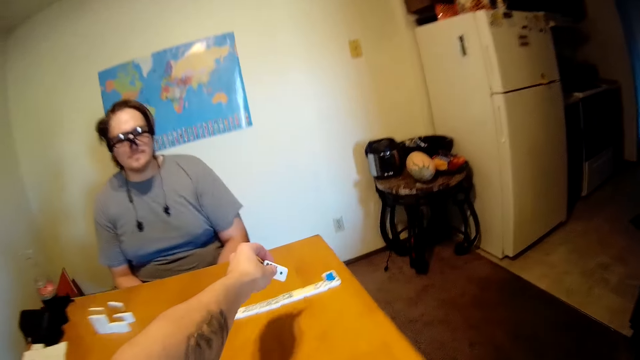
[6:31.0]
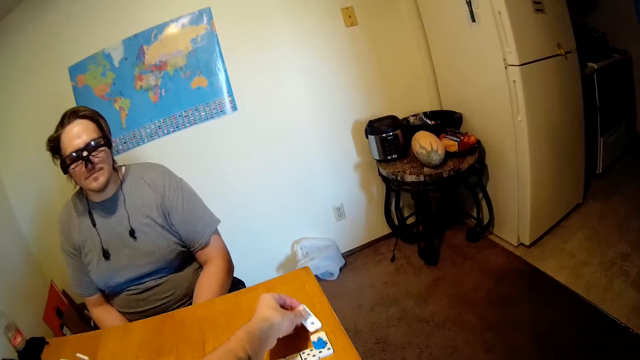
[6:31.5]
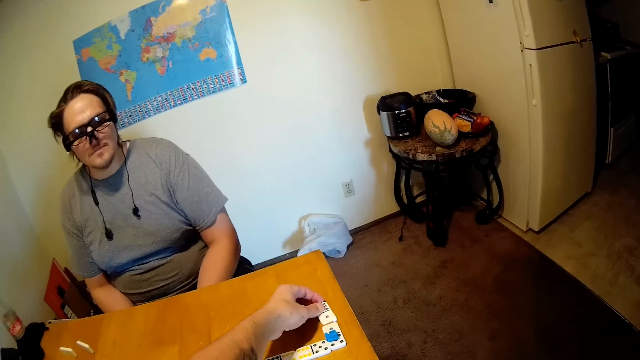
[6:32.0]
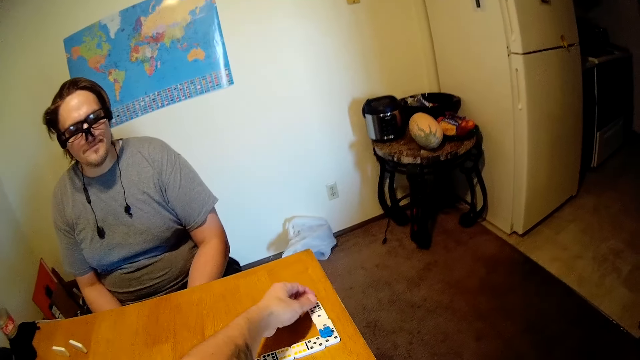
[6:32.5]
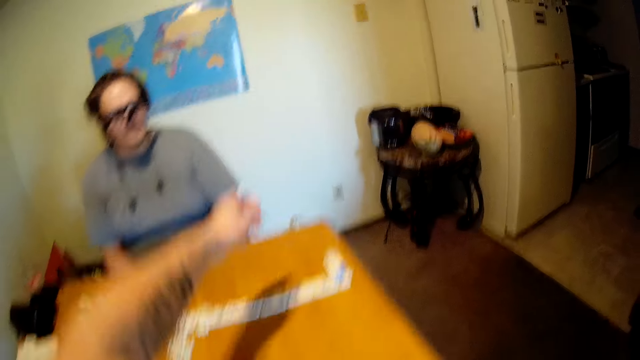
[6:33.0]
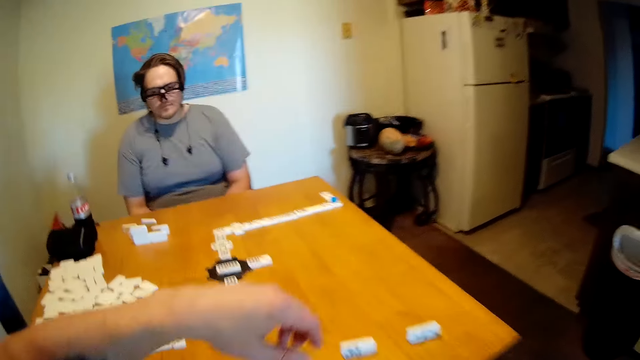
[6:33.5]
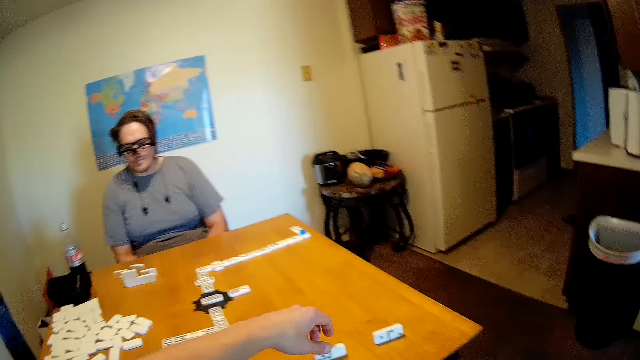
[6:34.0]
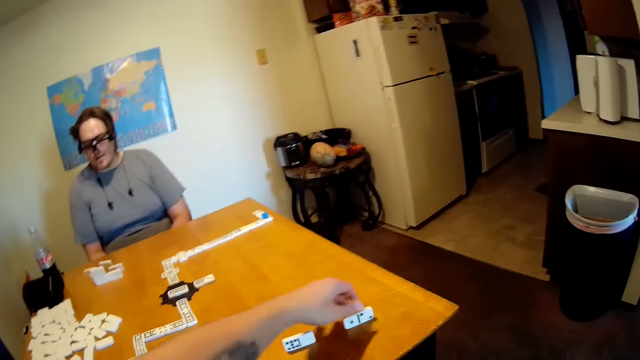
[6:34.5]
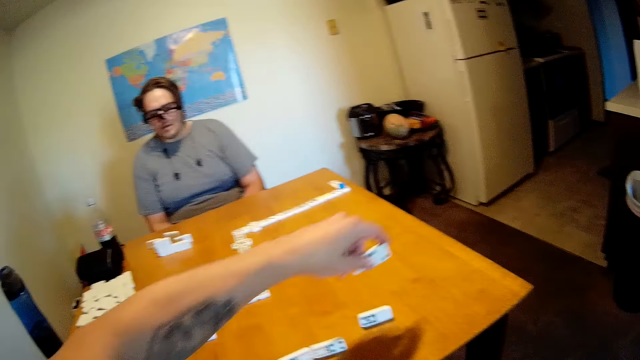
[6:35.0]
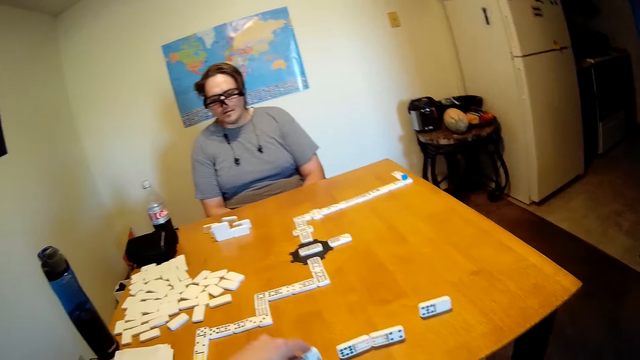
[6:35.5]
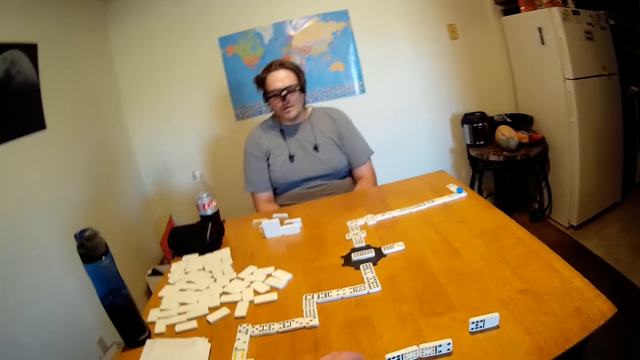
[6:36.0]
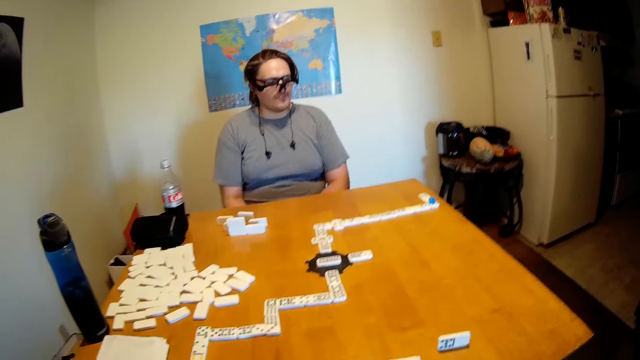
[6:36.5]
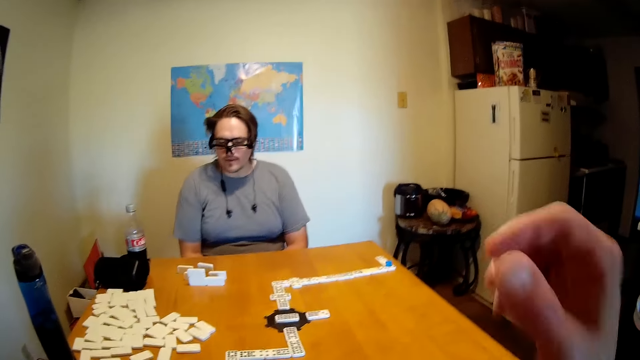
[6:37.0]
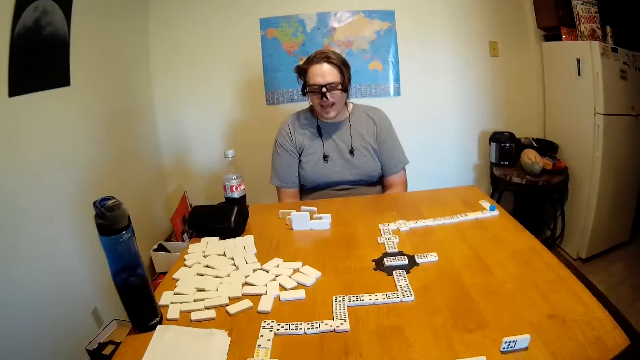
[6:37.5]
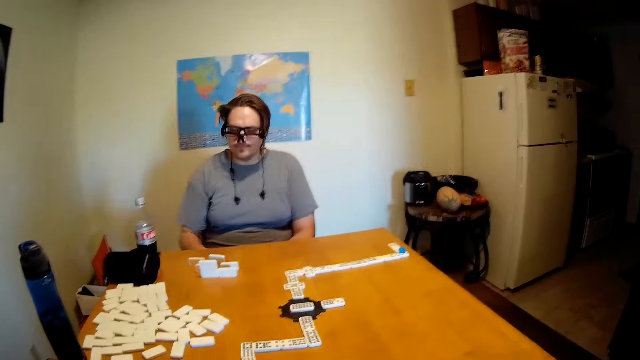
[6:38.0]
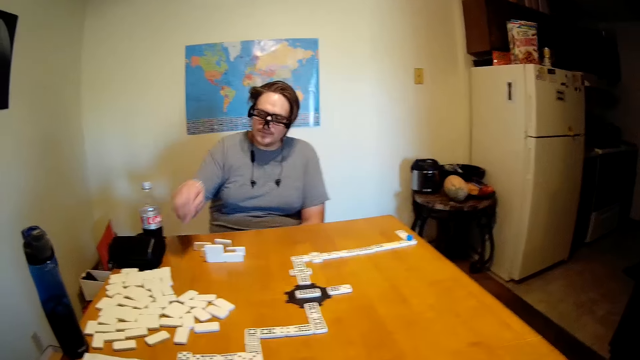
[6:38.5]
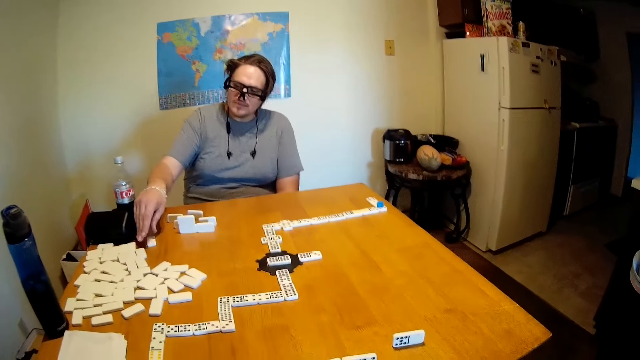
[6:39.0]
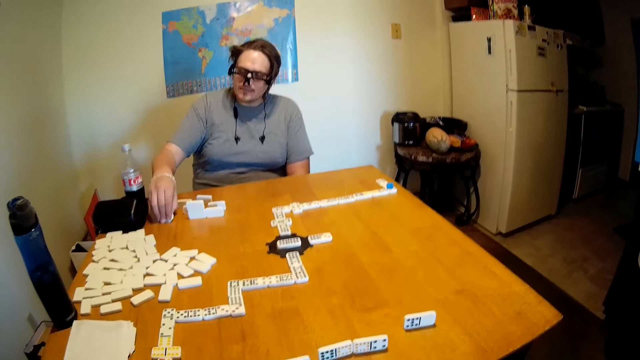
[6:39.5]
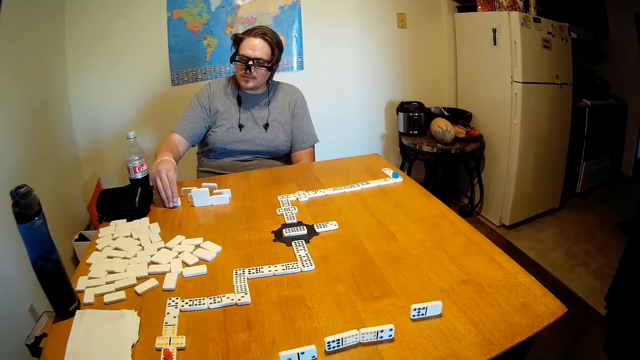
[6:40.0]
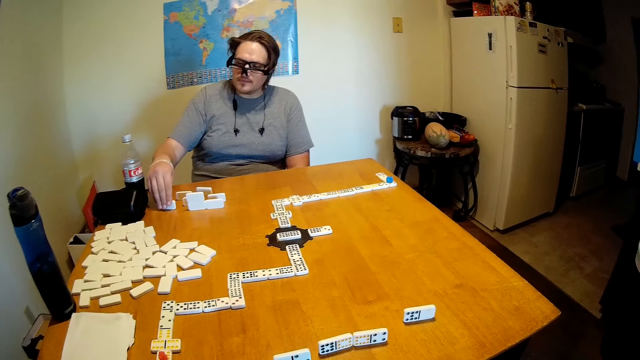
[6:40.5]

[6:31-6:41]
The camera wearer puts the dominoes in the middle of the table. They move backwards. They move their hand around. They pick a domino on the table. They arrange the dominoes on the table. They put a domino on the table. They look around. They move their hand around. They look around. A man moves a domino on the table.

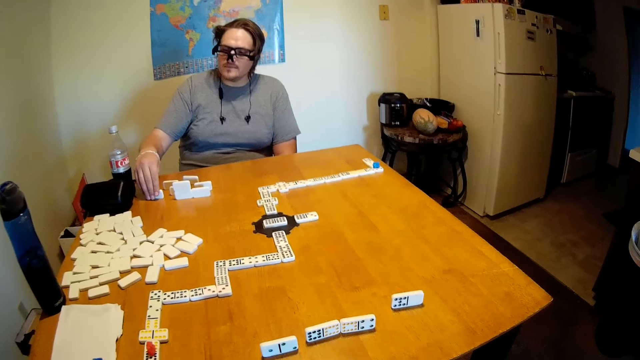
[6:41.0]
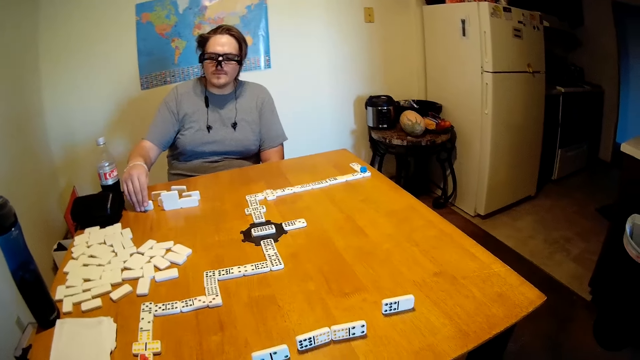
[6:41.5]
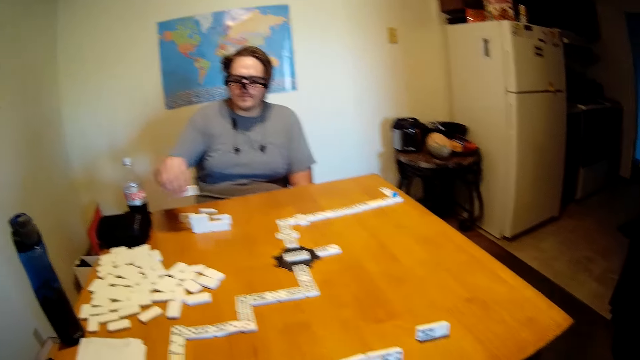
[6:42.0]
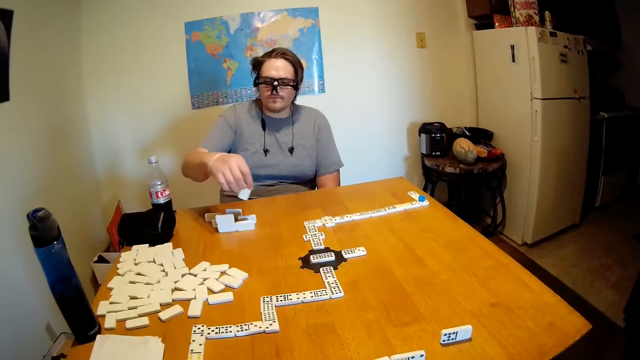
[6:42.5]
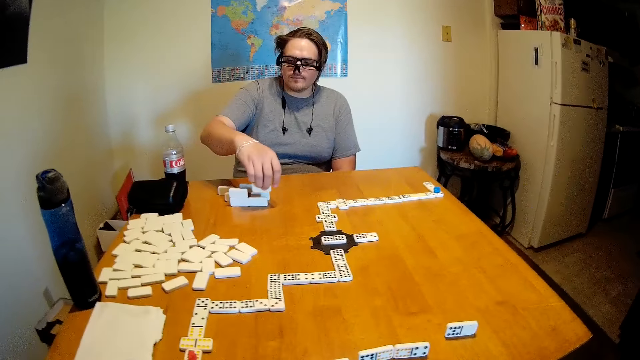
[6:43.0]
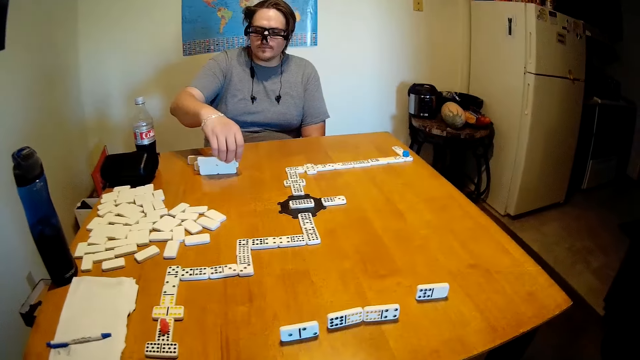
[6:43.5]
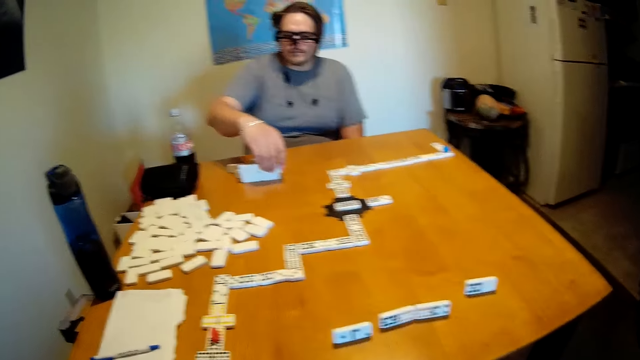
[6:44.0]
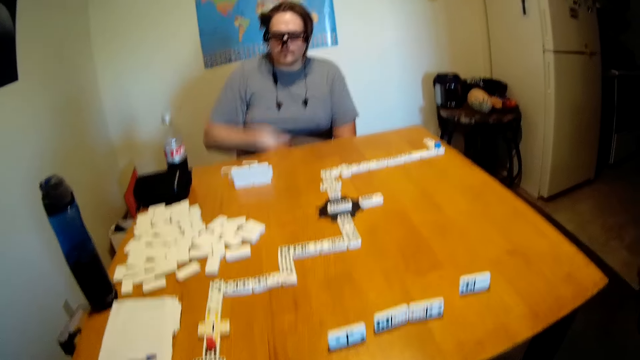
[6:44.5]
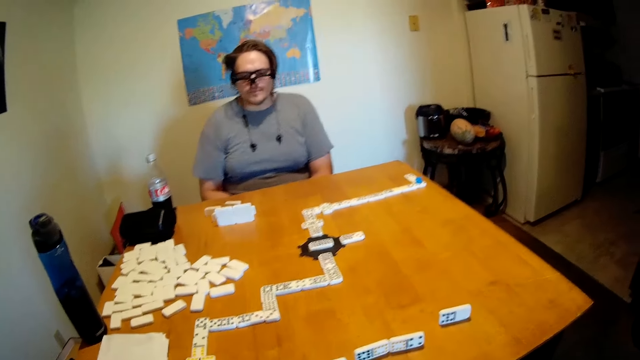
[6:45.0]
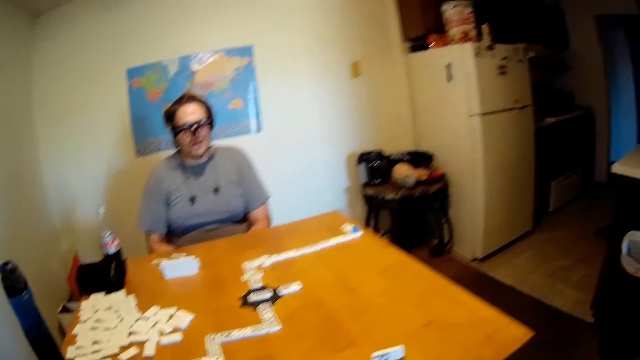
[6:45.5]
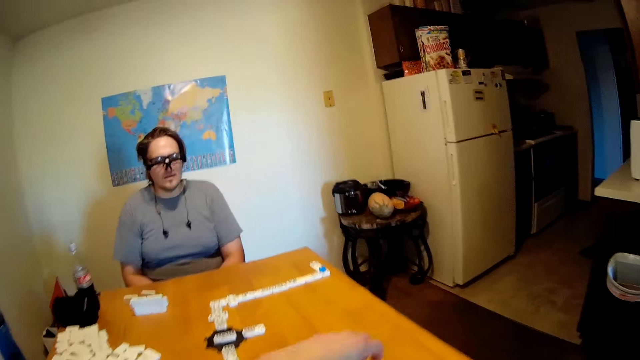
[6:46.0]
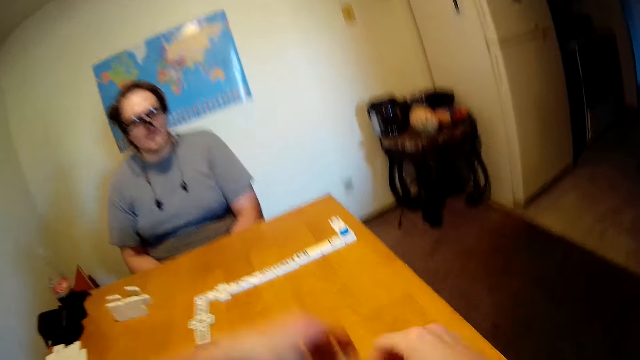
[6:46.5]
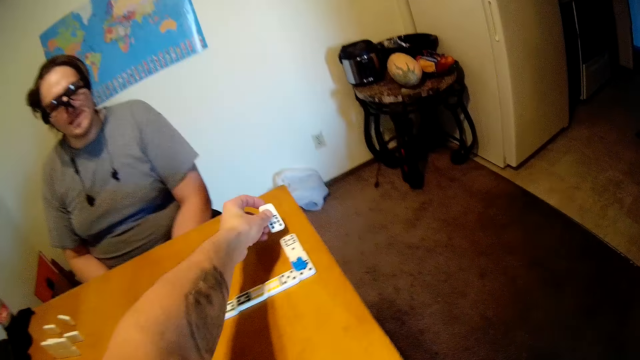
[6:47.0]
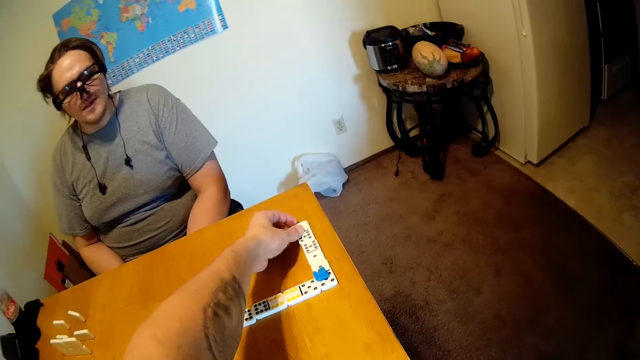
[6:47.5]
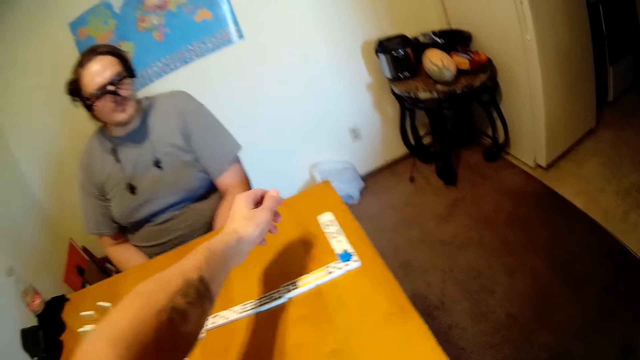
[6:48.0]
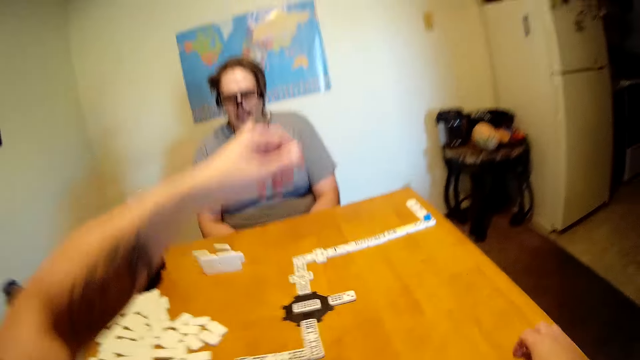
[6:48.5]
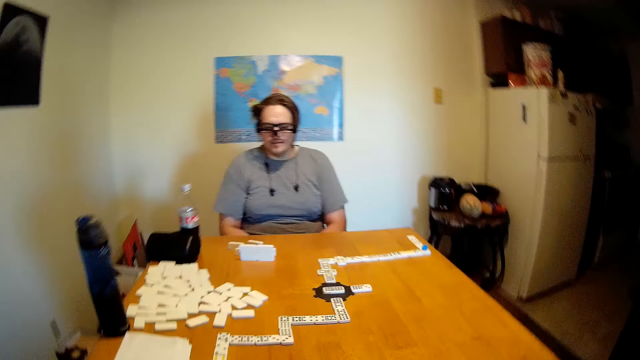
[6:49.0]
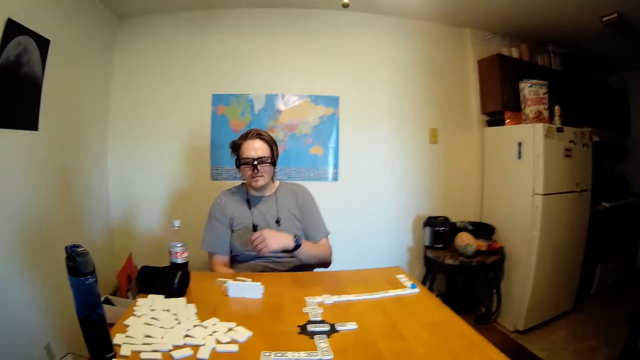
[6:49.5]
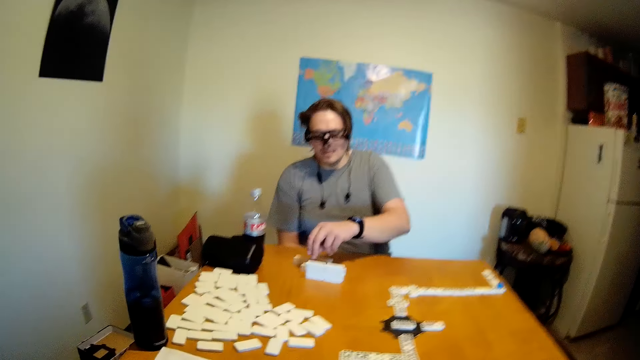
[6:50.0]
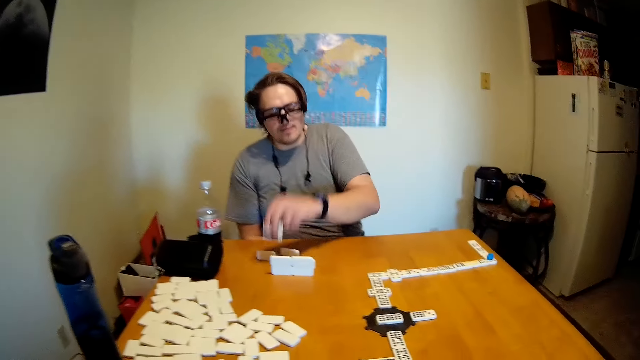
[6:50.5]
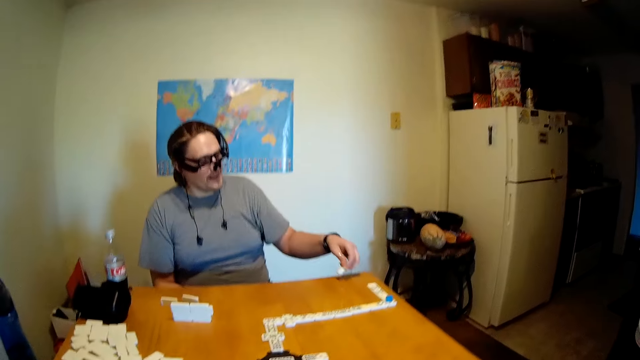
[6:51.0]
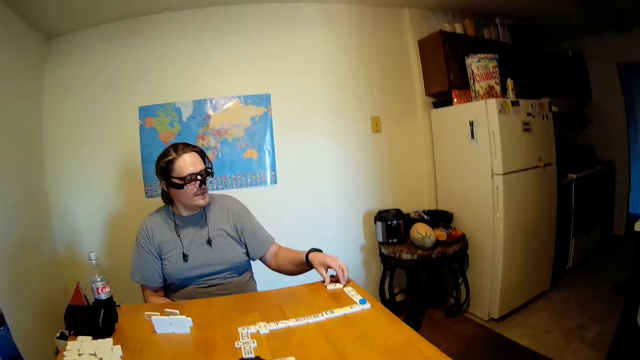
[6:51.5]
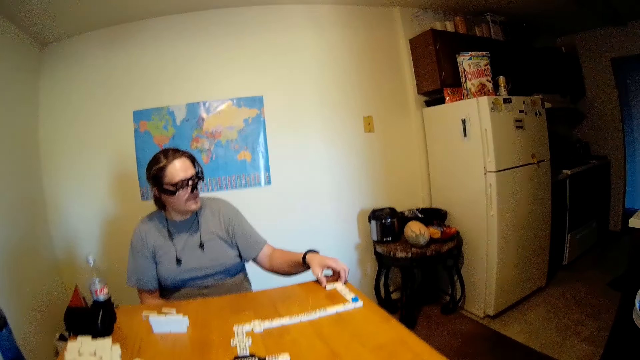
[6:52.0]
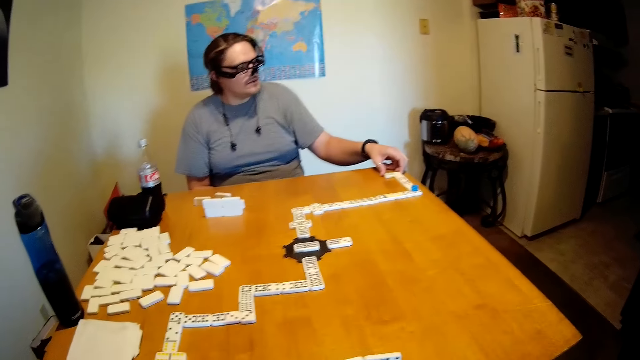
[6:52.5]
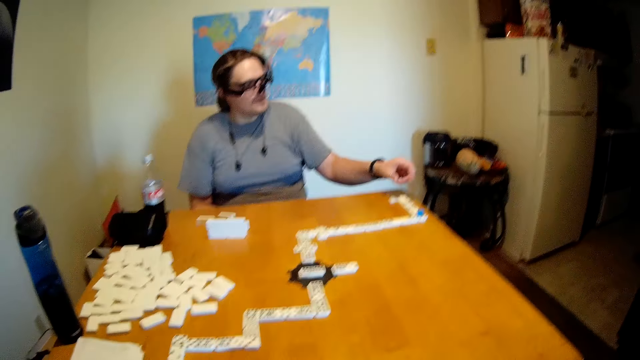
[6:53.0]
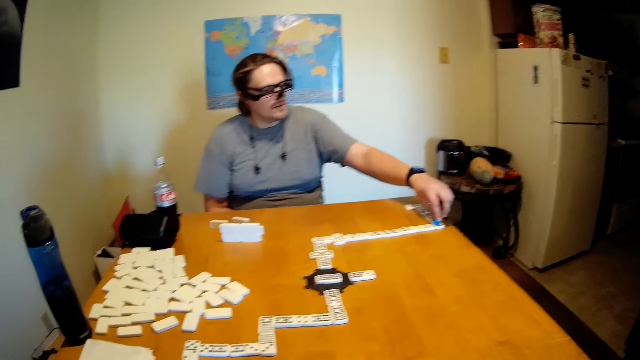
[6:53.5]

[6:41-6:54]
A man picks a domino on the table, puts the domino on the table, moves his hand backwards and looks around. The camera wearer picks a domino on the table. They put the dominoes in the middle of the table. They move backwards. They look around. The man picks a domino on the table and puts the domino on the table.
